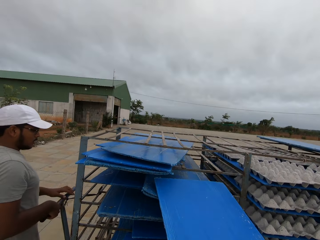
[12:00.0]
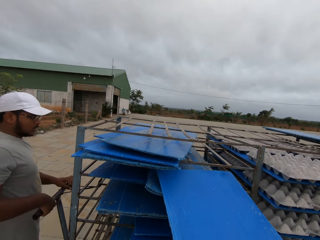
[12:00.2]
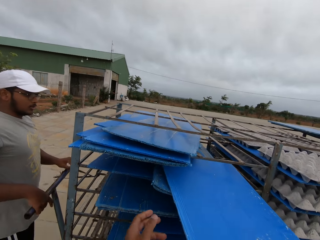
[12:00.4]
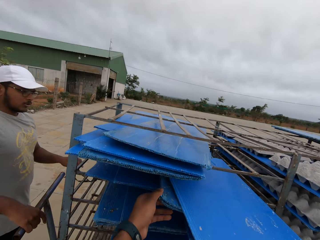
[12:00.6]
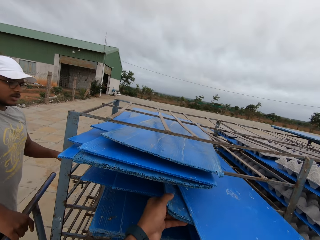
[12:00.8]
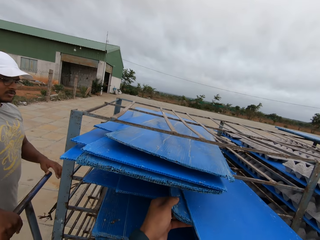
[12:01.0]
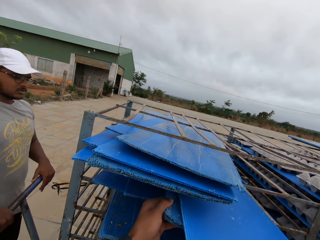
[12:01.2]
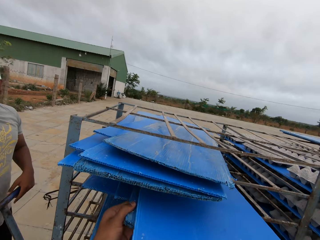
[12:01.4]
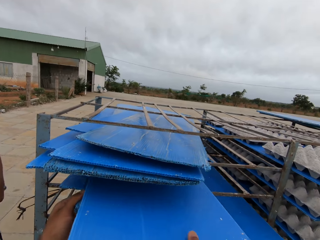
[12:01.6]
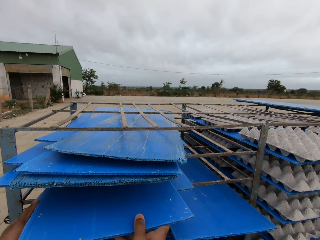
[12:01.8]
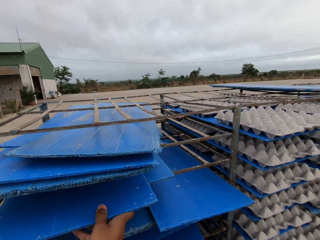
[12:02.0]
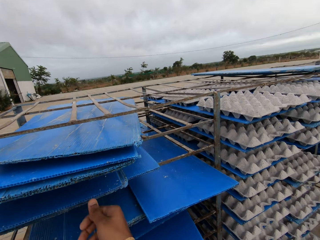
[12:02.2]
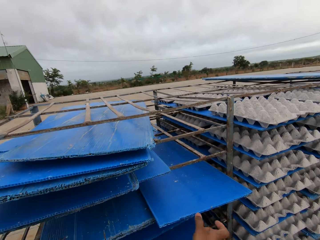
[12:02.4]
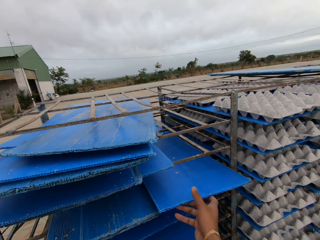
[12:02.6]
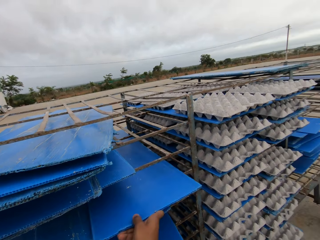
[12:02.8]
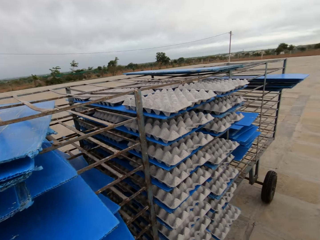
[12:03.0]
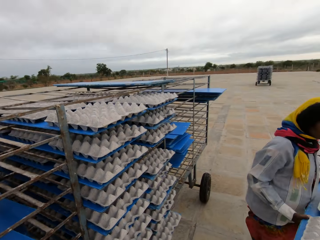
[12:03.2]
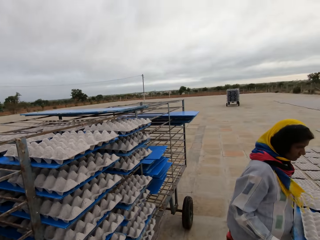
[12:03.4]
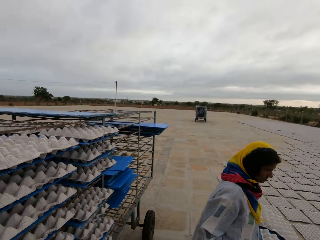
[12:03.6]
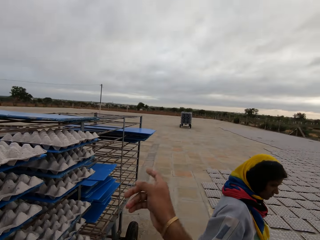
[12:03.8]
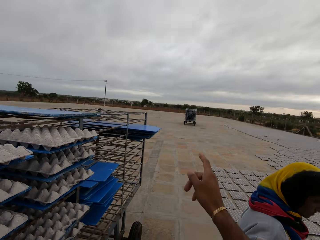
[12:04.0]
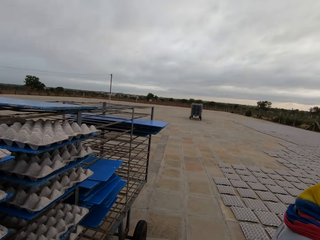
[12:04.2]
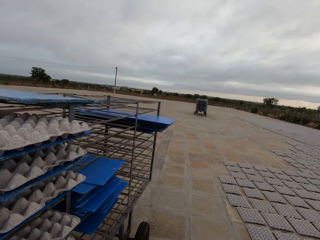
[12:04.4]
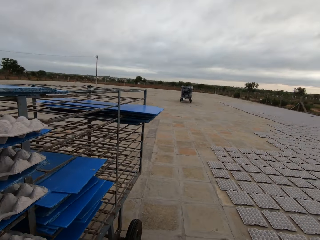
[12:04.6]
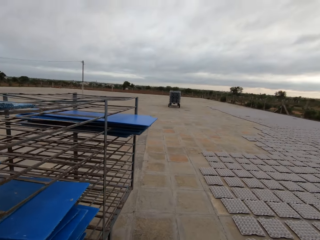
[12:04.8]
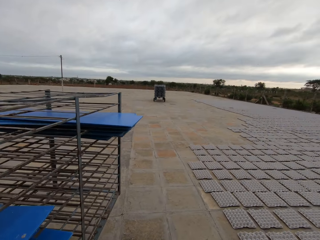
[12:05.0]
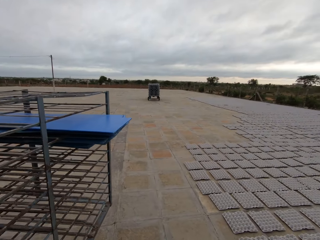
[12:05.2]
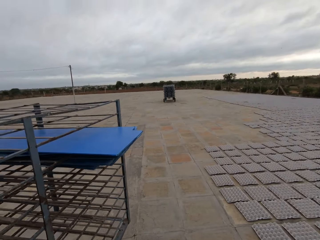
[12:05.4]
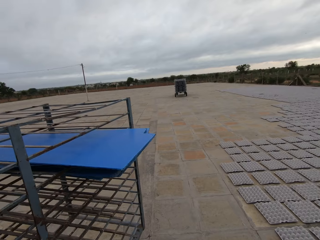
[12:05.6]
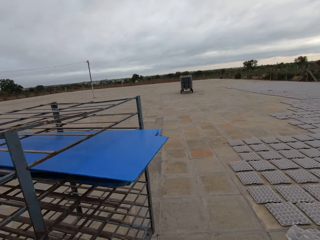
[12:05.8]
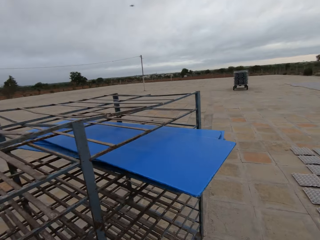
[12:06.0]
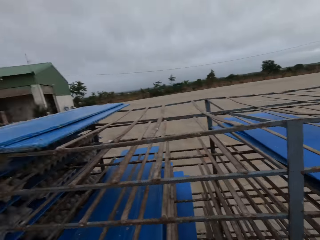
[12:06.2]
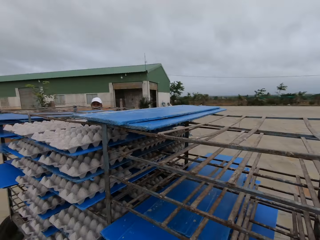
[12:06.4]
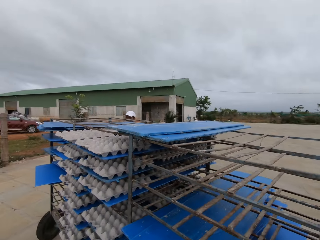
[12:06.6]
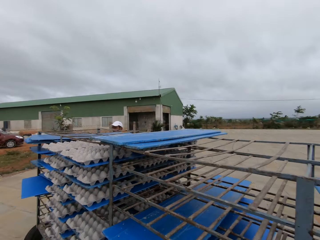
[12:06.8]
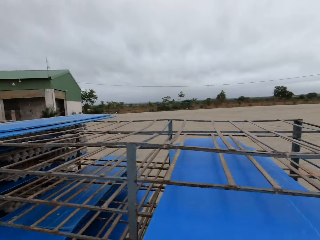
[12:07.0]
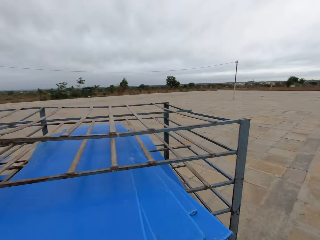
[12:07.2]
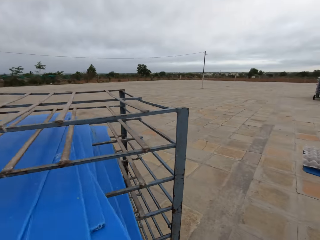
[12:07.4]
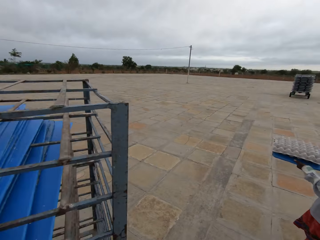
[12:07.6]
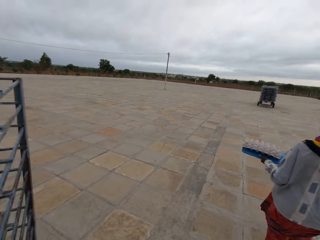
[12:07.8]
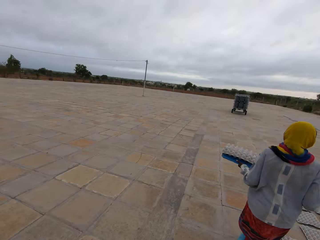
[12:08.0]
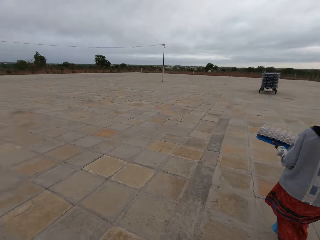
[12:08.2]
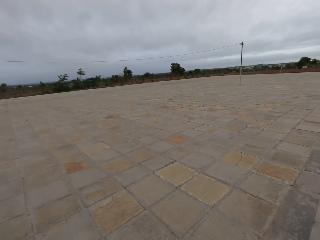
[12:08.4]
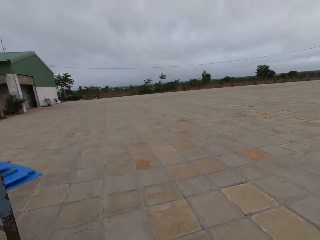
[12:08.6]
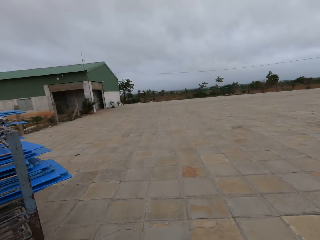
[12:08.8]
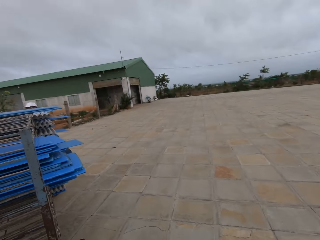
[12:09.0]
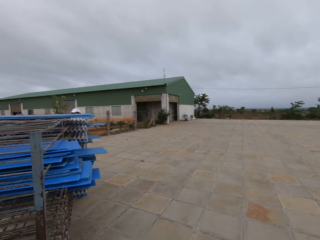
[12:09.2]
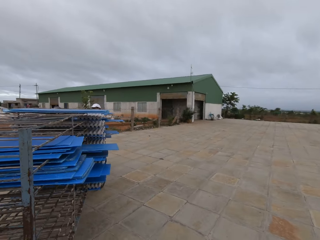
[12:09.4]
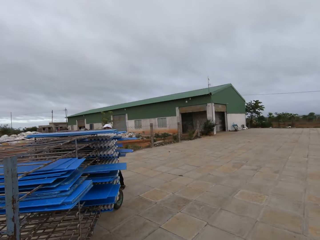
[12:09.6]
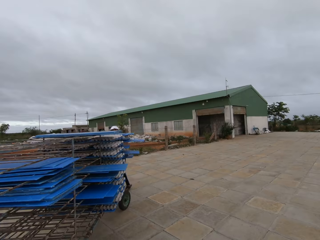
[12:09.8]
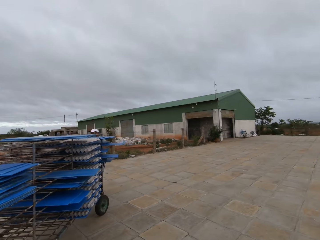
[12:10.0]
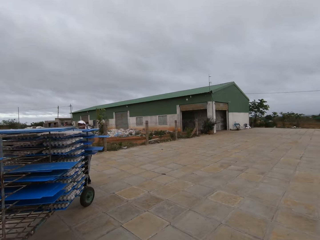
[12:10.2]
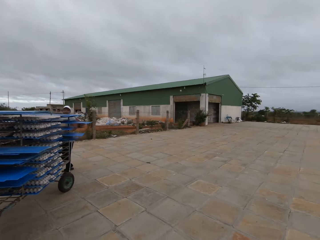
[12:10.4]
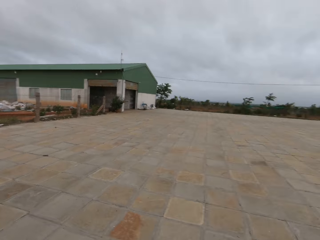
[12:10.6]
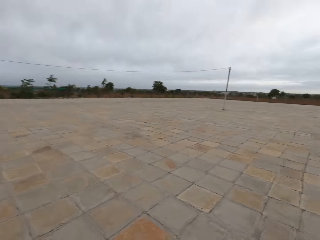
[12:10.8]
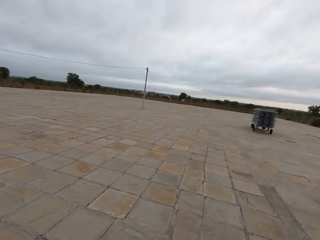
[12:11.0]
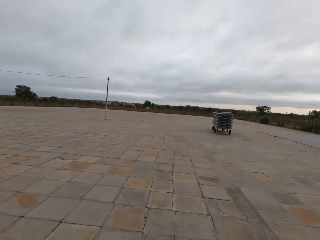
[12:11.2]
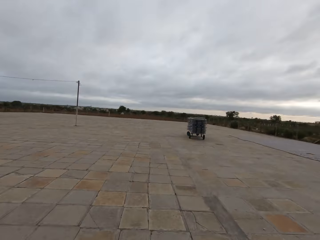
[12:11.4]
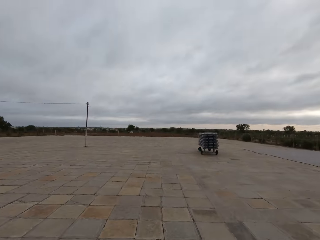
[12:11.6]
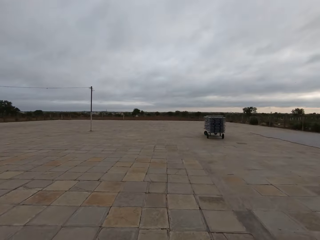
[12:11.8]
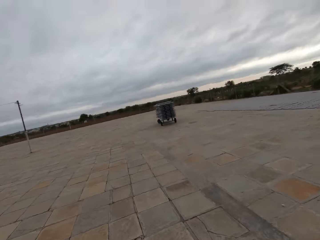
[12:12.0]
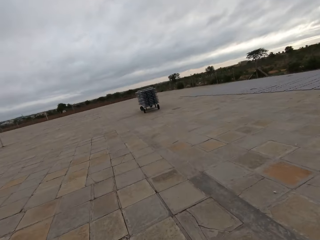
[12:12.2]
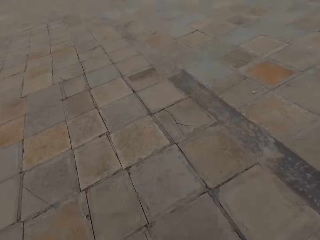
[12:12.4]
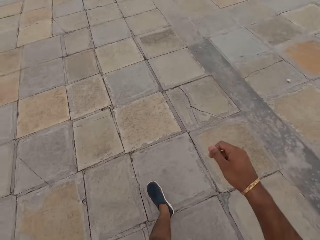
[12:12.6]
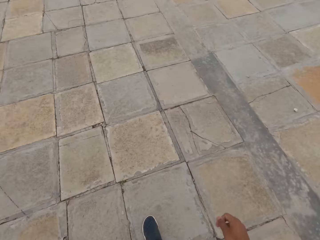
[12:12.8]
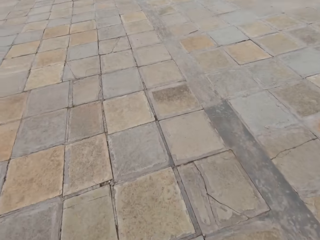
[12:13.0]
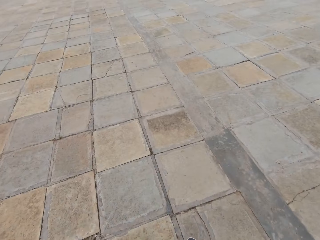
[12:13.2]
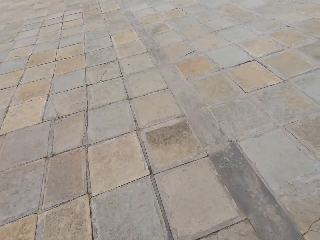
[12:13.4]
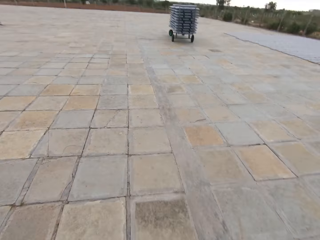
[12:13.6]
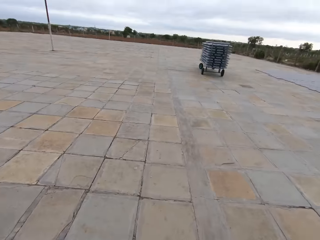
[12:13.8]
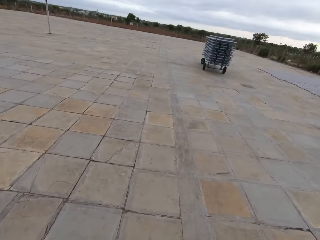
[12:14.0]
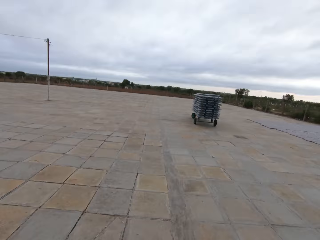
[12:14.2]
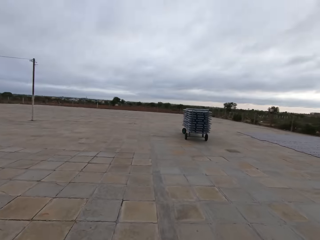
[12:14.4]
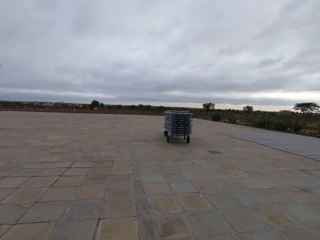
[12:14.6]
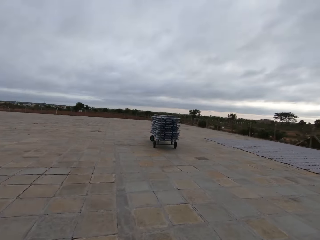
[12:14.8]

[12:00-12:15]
The camera wearer inserts the blue tray in the rack with his right hand. He puts the pulp board on the trolley. The man removes a rope from the handle of the rack with his left hand. The camera wearer adjusts the blue trays in the rack with his hands. The man holds the handle of the rack with his hands. The camera wearer adjusts a blue tray in the rack with his right hand. The woman holds a blue tray with egg trays in her hands. The camera wearer gesticulates with his hands. He walks around the field. The woman carries the blue tray with egg trays in her hands. The camera wearer walks towards a rack on the ground.

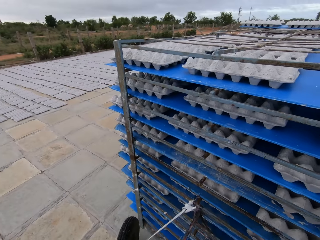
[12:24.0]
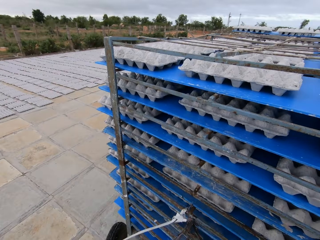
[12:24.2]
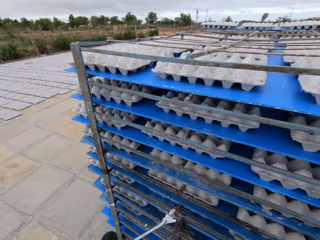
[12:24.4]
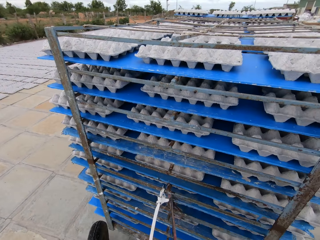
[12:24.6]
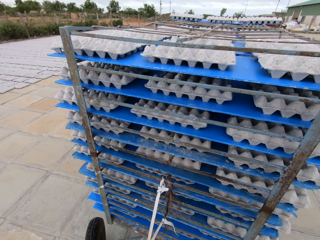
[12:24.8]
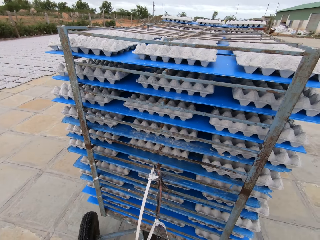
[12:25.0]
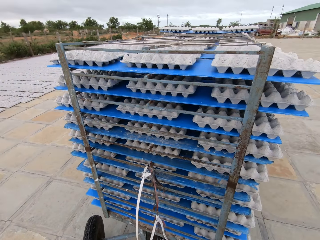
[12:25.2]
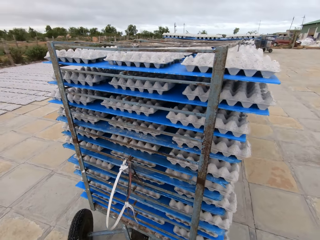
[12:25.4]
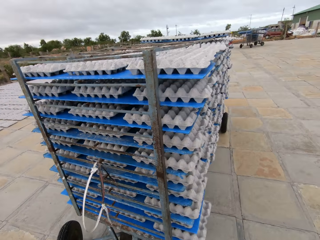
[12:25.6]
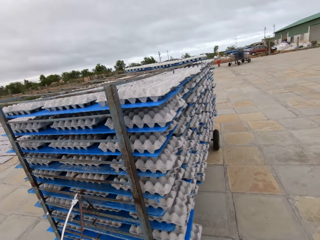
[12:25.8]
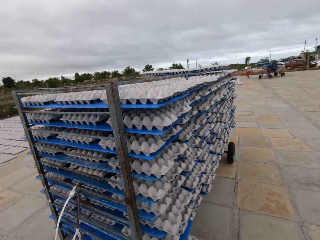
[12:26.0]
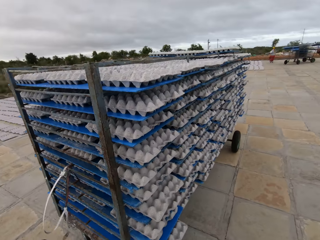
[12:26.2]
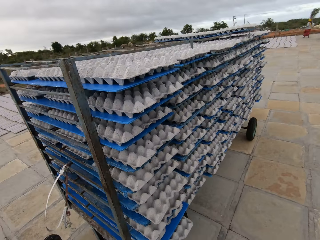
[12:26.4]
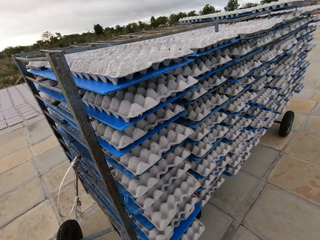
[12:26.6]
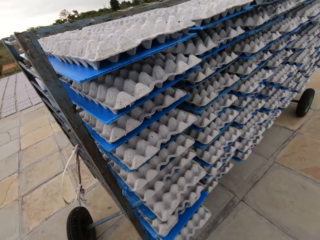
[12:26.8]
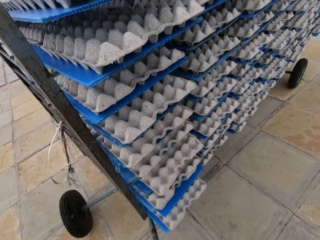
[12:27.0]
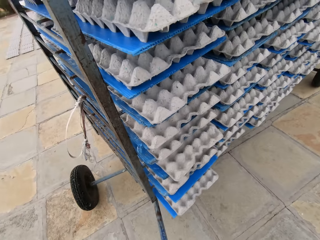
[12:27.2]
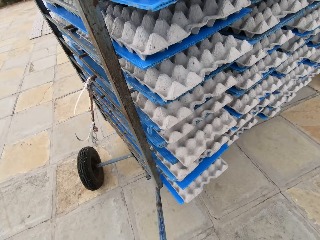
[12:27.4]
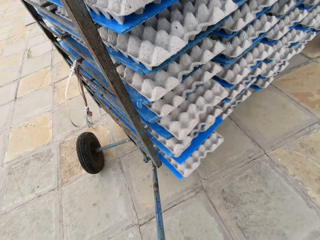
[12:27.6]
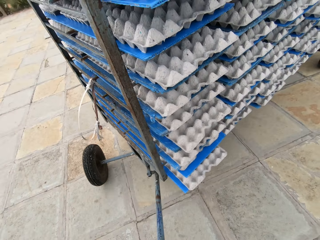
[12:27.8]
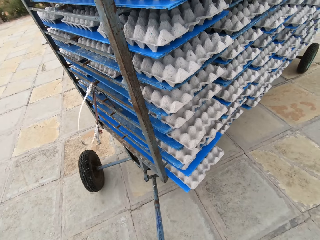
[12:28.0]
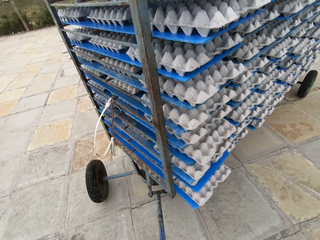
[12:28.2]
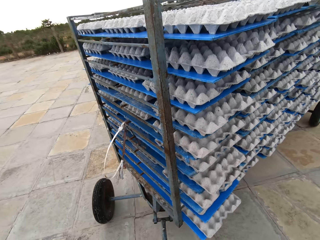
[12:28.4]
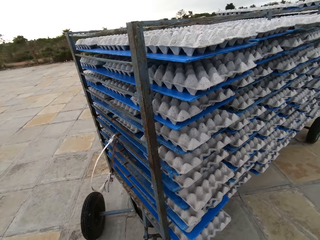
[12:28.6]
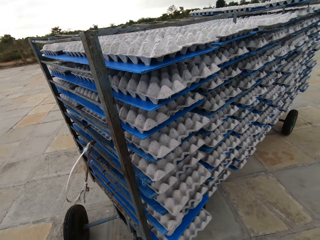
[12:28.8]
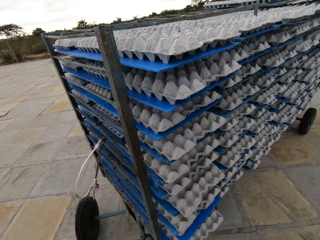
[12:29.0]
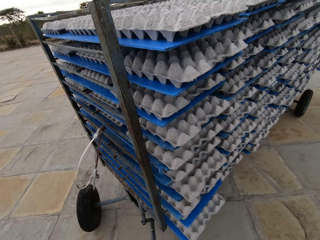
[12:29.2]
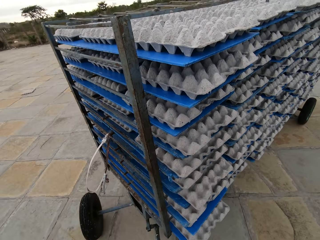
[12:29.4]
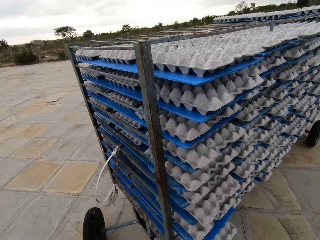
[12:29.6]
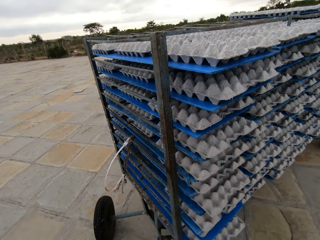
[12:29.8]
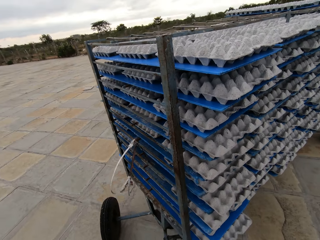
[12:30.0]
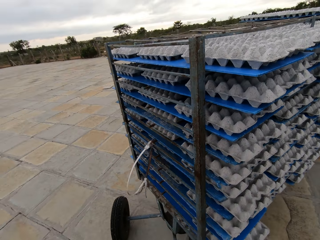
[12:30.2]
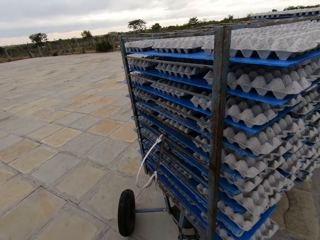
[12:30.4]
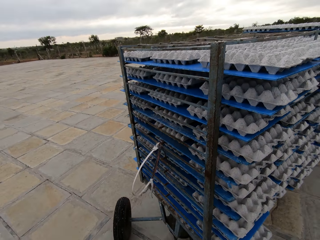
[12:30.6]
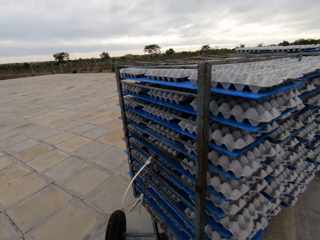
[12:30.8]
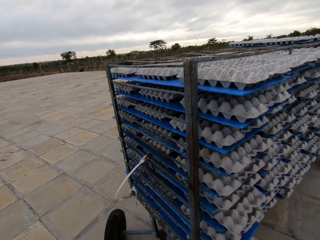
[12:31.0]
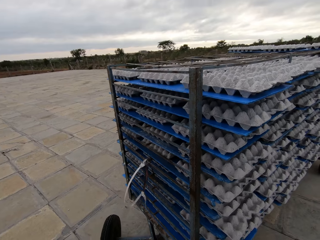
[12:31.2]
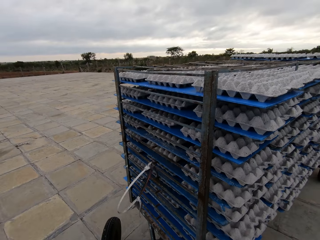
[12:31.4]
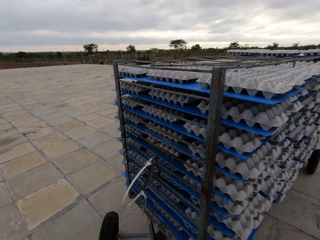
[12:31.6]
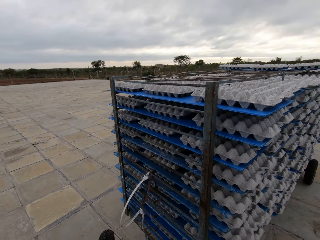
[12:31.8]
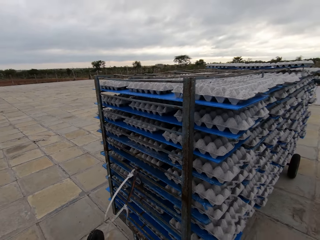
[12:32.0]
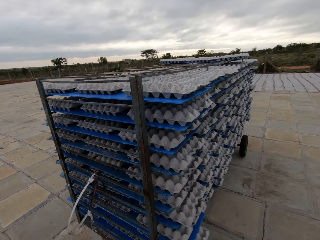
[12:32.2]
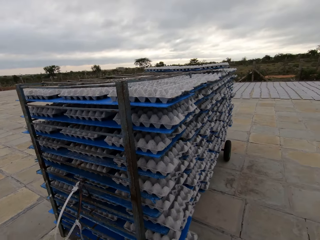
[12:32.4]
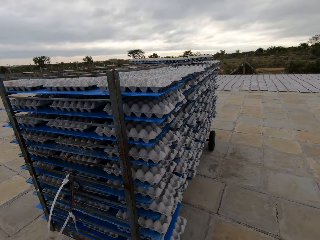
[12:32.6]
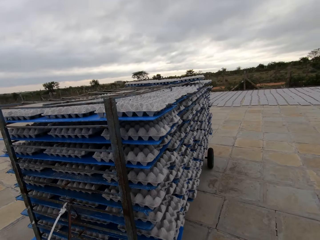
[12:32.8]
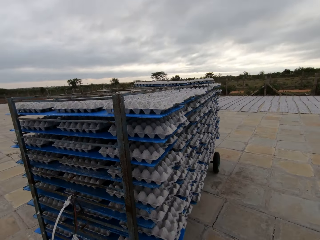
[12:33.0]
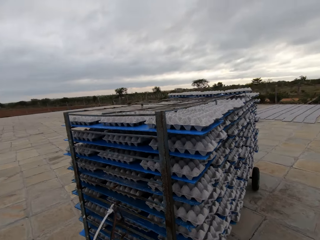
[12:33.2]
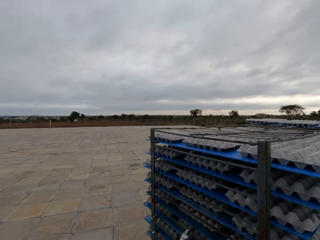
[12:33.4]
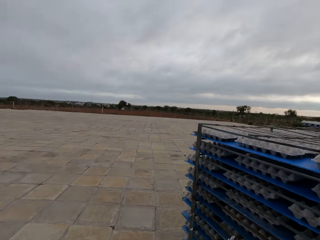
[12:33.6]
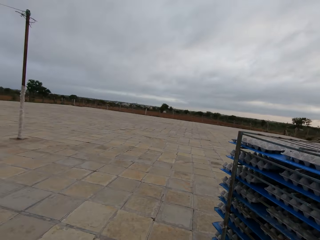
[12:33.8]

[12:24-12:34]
The camera wearer removes a rope from the handle of the rack with his right hand. He drags the rack with the handle in his hands. He pulls the trolley.
